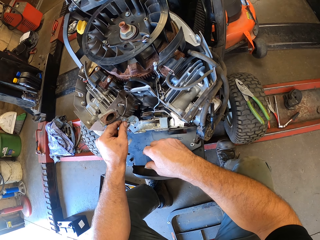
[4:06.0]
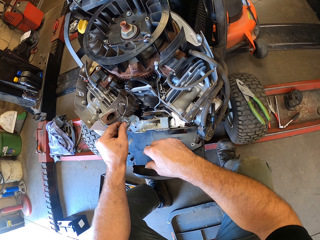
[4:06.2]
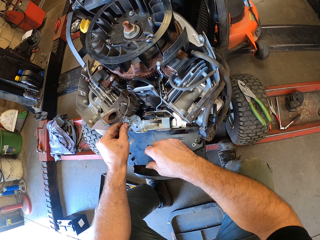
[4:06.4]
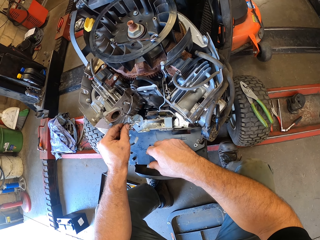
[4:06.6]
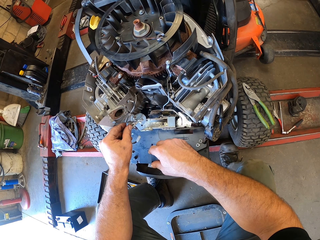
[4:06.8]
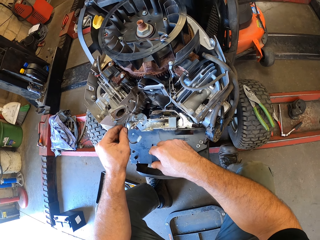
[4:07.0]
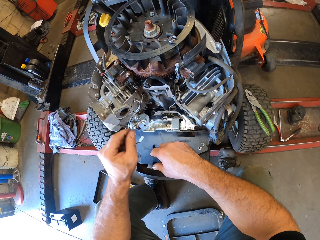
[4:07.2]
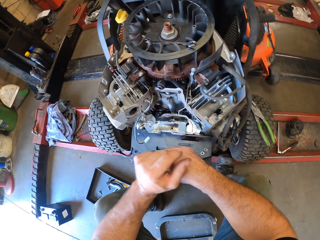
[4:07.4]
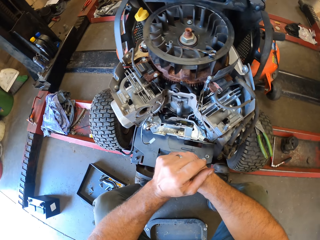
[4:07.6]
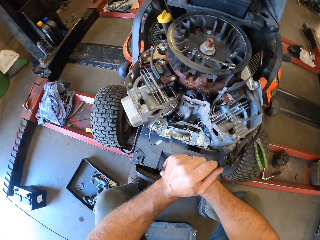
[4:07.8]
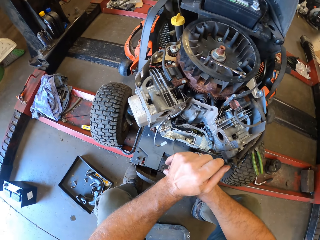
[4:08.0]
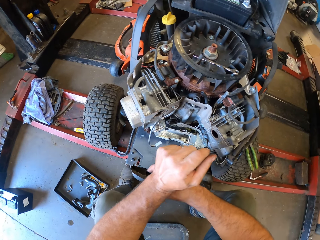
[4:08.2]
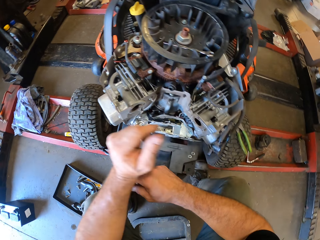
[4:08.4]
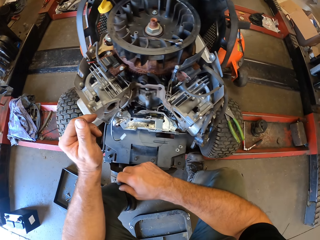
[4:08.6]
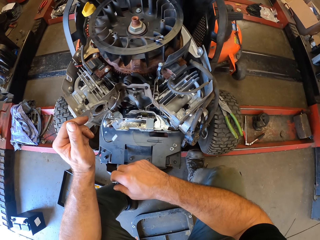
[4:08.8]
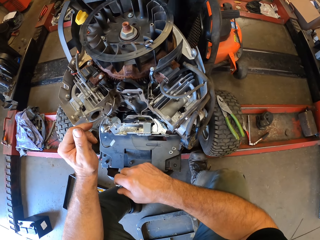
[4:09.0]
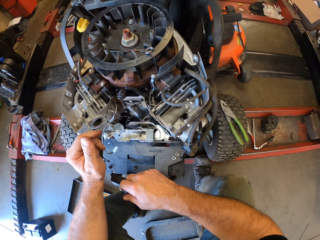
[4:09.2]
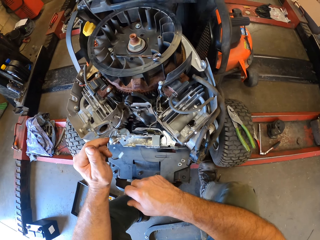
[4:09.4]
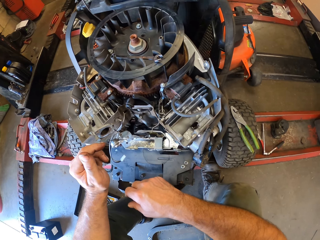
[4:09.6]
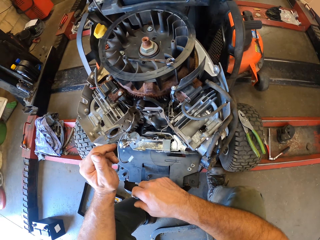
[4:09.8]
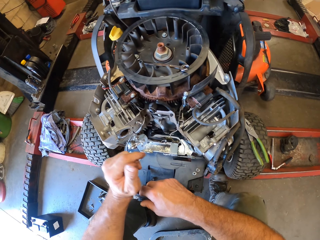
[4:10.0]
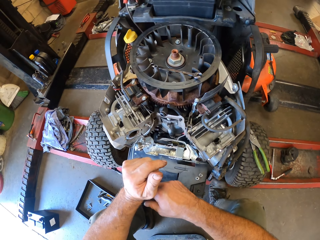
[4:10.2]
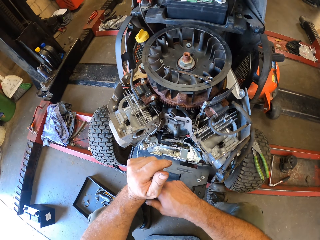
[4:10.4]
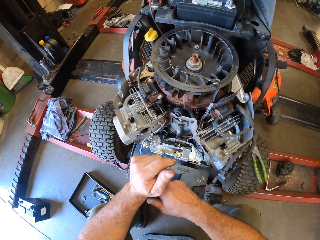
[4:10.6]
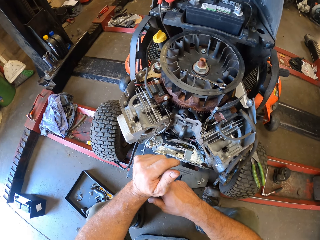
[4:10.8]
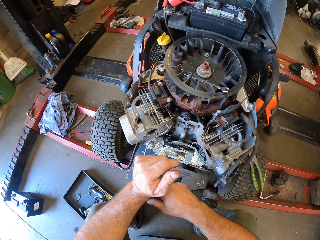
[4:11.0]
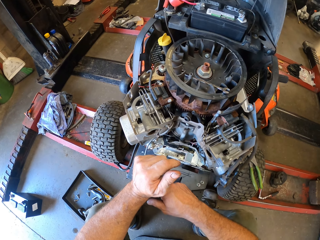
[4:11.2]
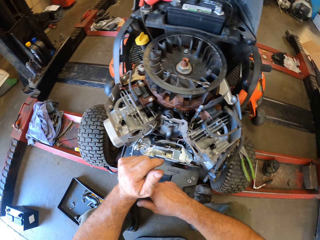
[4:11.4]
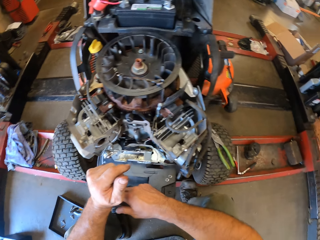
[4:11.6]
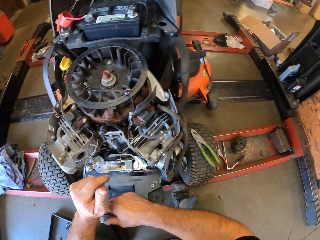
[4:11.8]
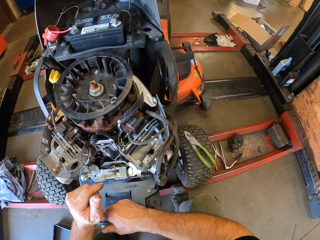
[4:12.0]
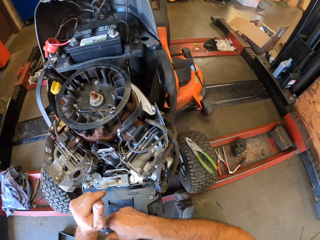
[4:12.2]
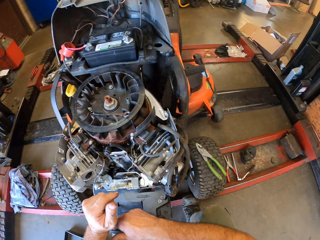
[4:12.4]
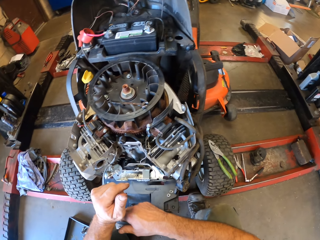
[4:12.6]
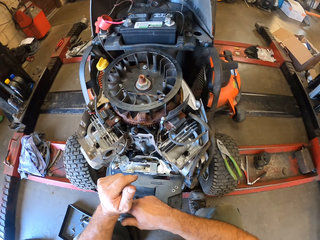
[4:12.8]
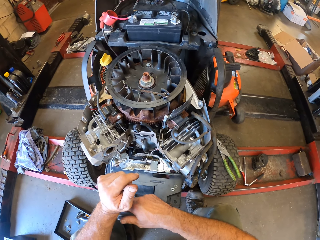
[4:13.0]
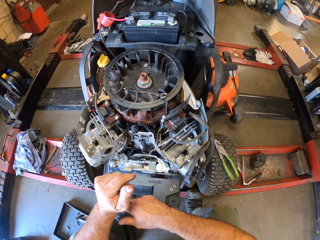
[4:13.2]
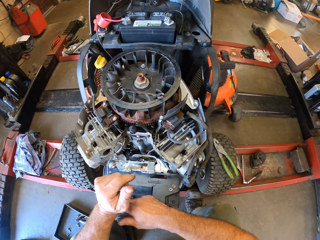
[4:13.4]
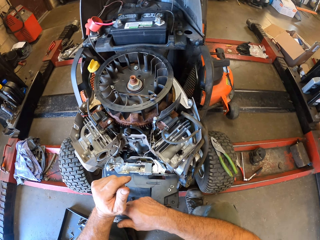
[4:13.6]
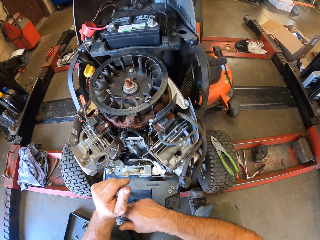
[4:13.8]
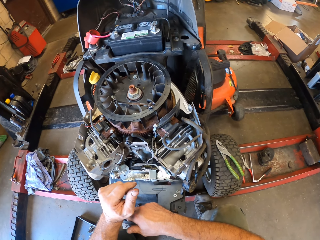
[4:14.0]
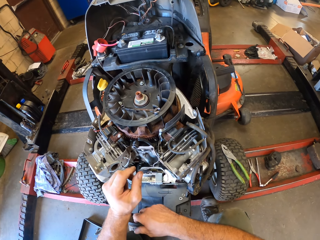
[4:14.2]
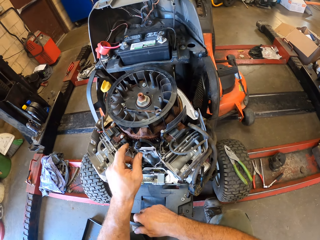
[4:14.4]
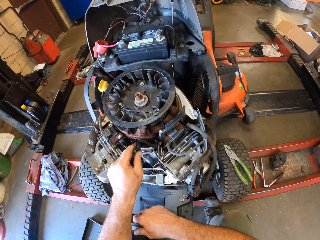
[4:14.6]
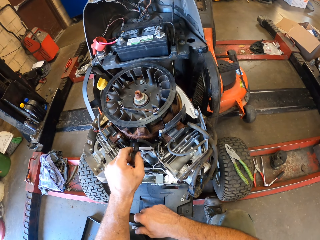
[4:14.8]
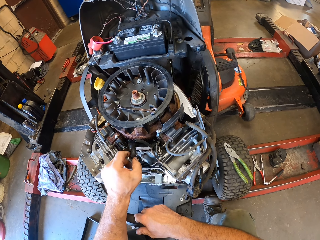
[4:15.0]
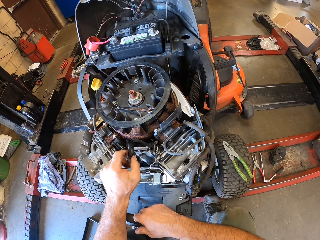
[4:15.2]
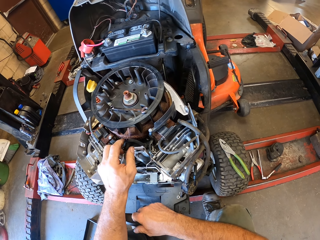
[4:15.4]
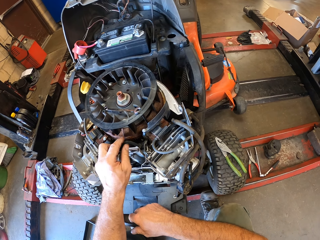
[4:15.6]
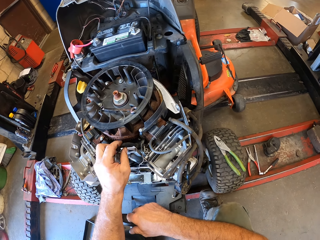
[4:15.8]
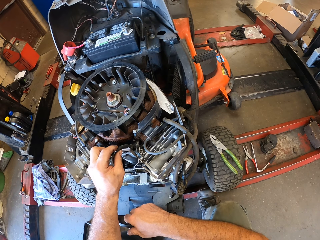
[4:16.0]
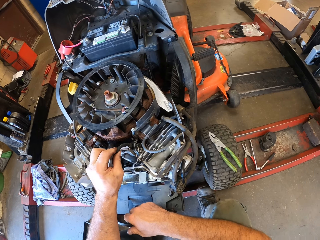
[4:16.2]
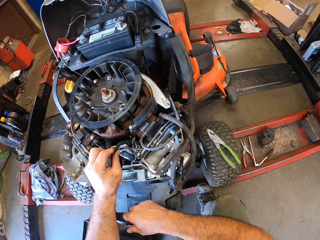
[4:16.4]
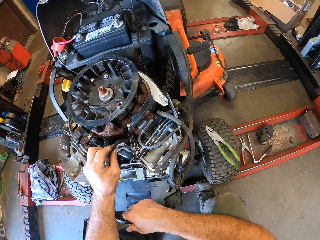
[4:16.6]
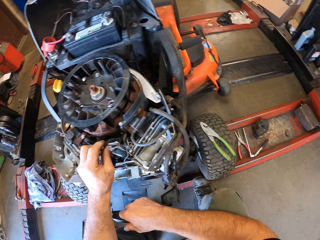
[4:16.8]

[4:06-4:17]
The camera wearer looks at the lawn mower. He places his hands on the mower engine. He checks two black hoses in the mower engine with his left hand. He pulls tubes in the lawn mower engine.

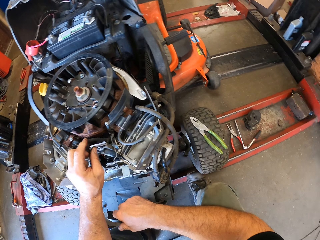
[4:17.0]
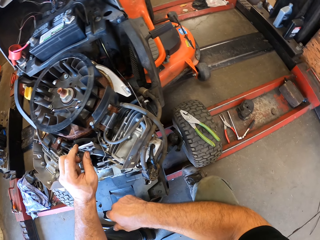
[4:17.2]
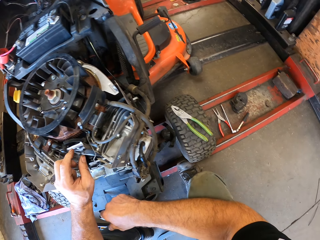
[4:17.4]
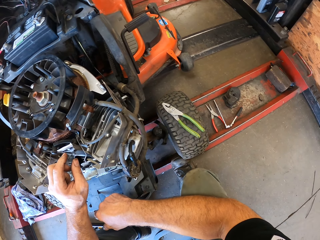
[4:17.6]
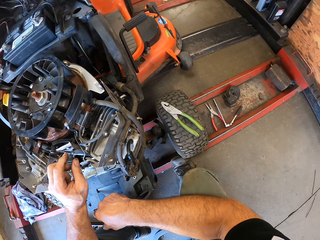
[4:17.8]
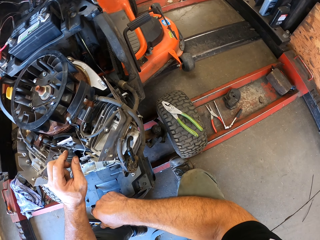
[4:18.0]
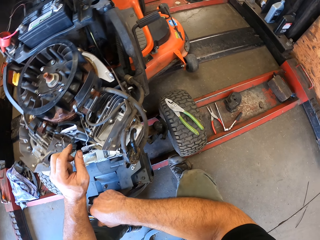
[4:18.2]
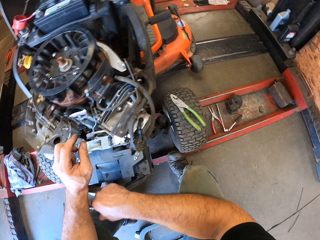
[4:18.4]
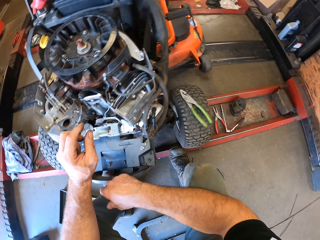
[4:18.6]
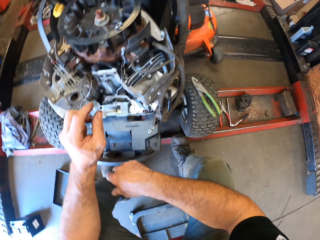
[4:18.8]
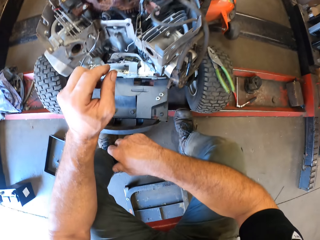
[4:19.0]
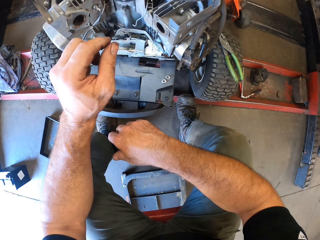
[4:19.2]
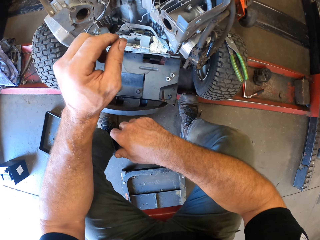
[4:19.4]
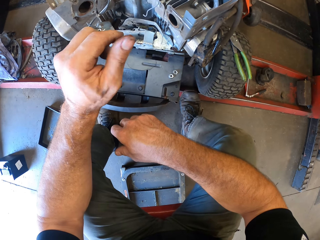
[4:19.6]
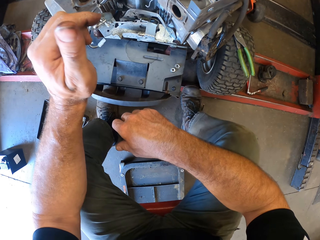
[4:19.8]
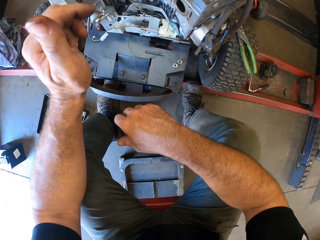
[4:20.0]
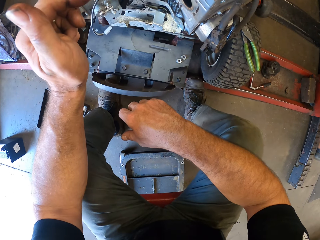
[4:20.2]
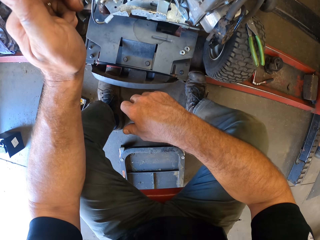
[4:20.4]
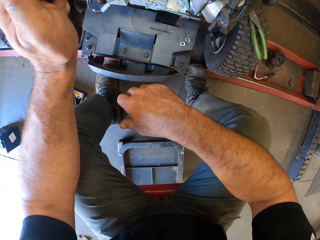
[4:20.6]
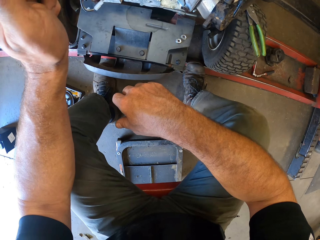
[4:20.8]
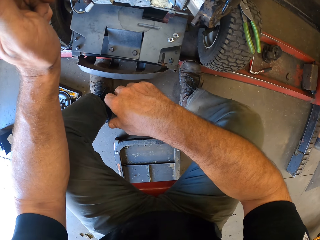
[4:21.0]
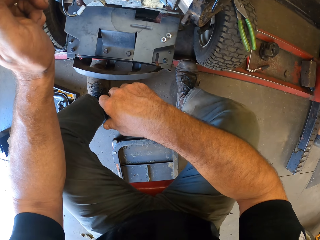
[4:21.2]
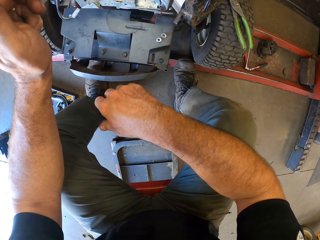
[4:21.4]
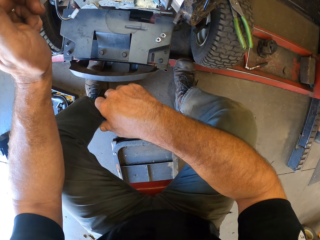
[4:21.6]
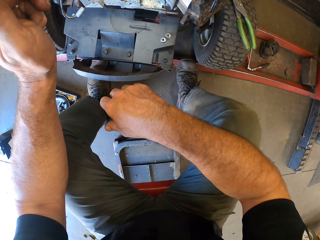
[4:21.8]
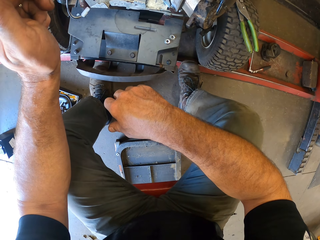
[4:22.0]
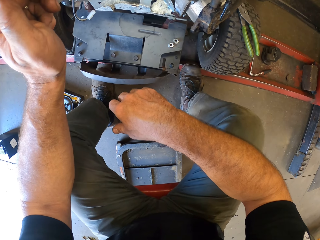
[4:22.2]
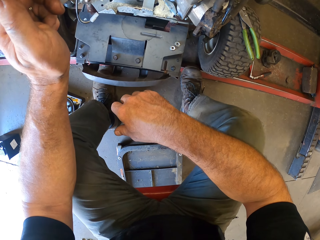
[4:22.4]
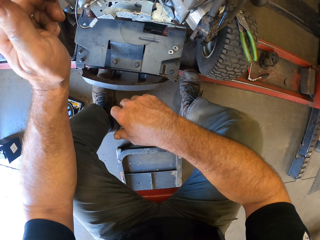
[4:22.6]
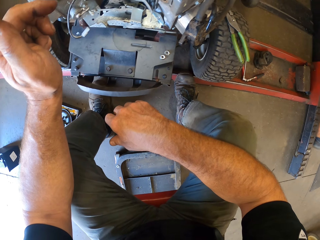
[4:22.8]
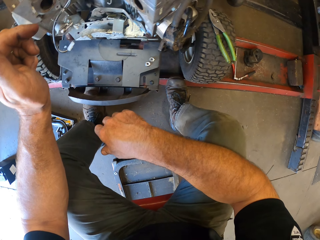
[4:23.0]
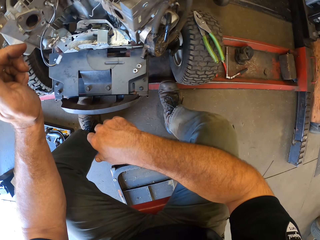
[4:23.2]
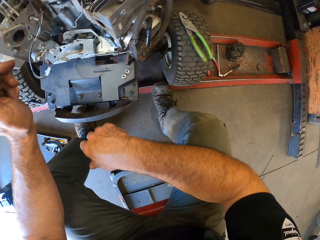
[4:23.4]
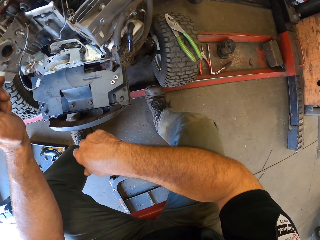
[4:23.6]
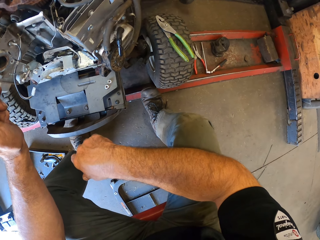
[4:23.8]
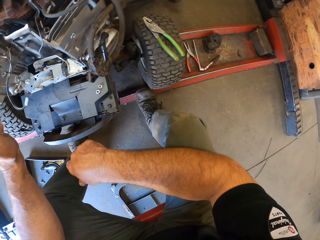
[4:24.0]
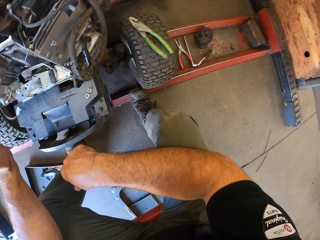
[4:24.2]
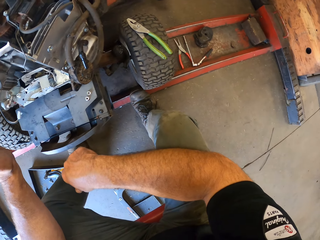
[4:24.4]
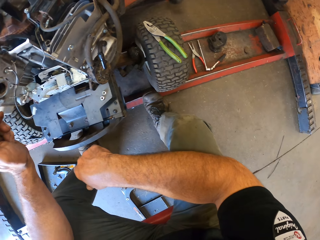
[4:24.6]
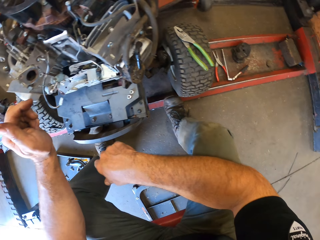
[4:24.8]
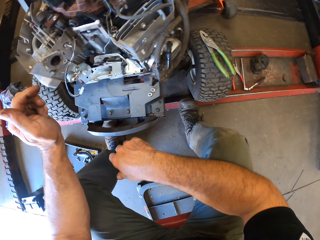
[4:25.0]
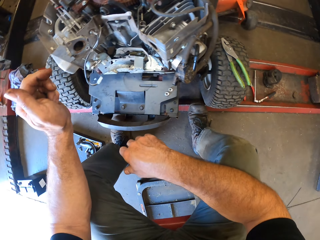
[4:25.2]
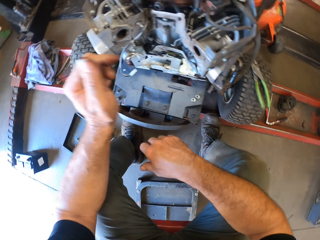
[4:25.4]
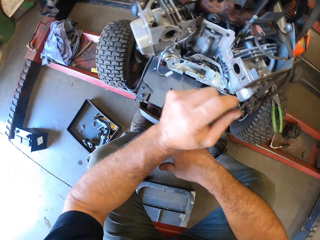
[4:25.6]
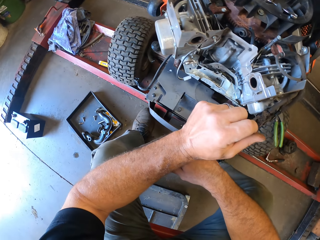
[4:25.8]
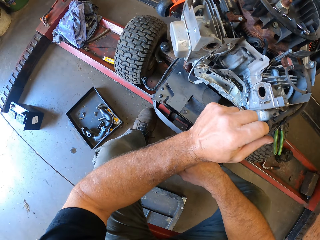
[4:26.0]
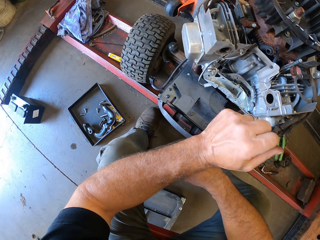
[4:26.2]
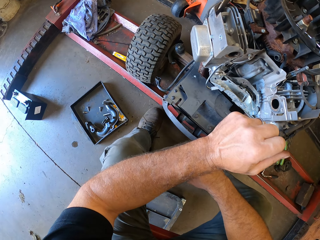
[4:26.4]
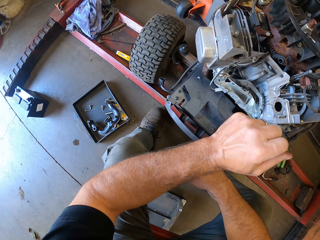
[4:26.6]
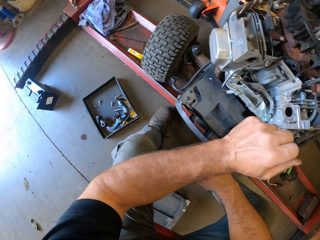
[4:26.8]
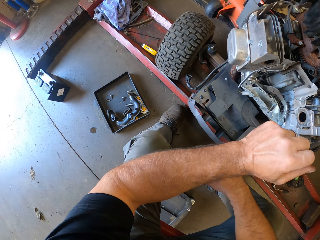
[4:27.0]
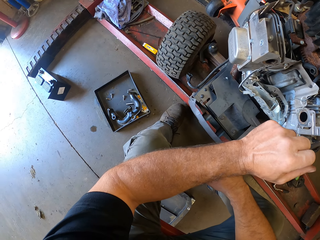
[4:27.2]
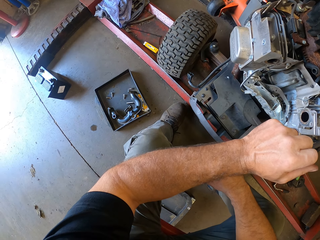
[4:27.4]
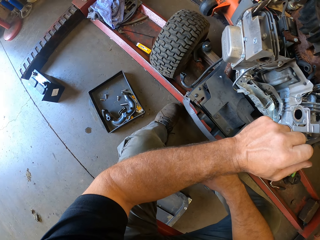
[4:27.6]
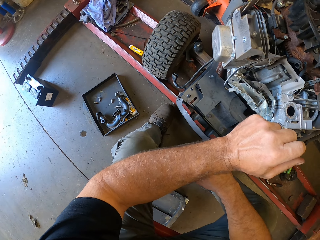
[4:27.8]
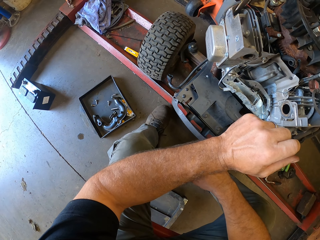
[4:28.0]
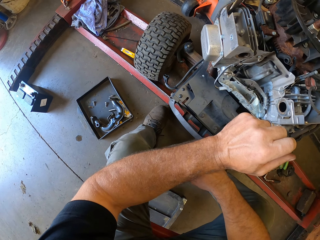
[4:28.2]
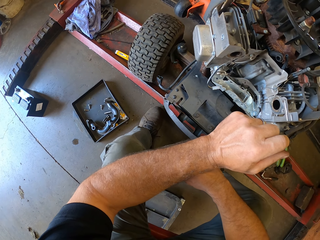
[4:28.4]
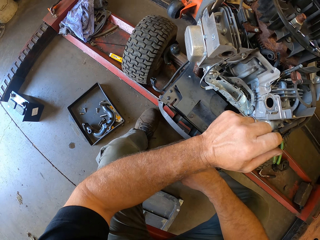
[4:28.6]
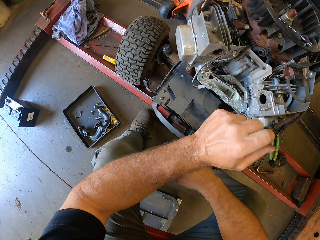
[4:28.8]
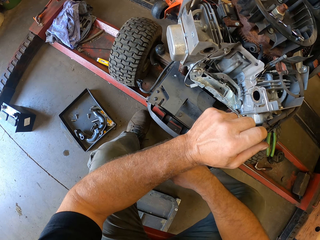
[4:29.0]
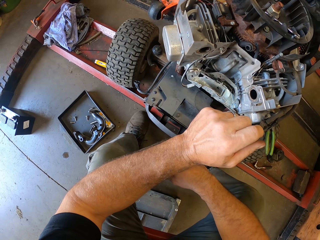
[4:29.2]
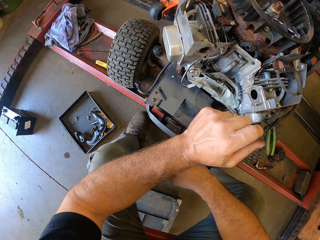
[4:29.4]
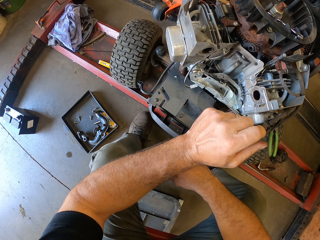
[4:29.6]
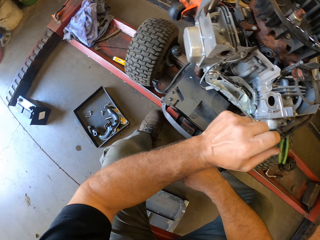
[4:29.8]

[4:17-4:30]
The camera wearer looks at the lawn mower. He turns his hand. He looks at the lawn mower.
